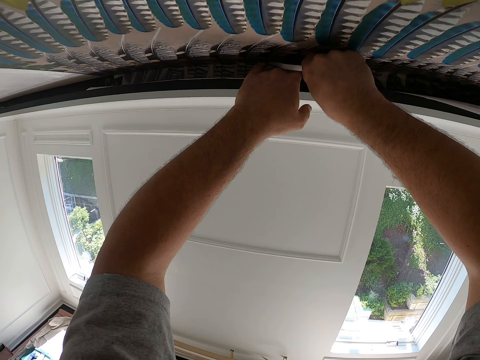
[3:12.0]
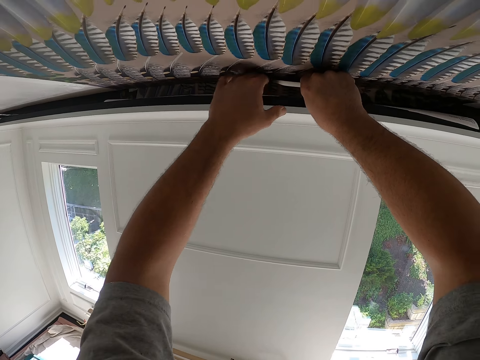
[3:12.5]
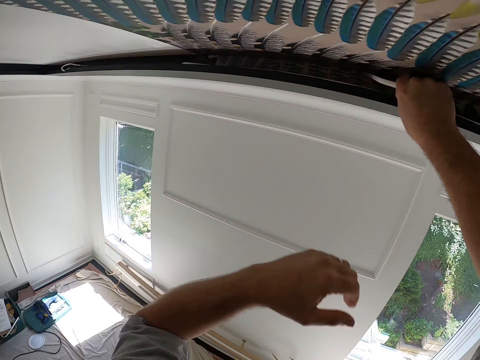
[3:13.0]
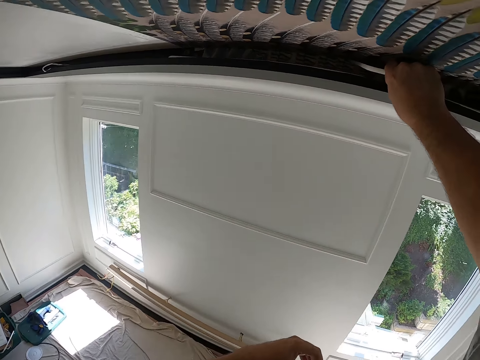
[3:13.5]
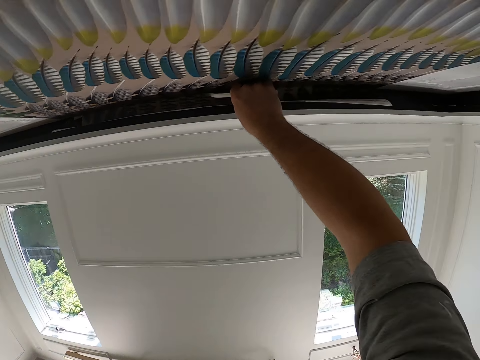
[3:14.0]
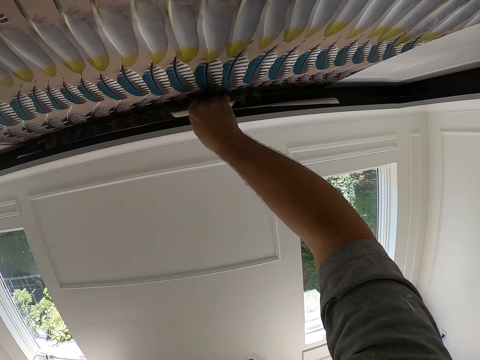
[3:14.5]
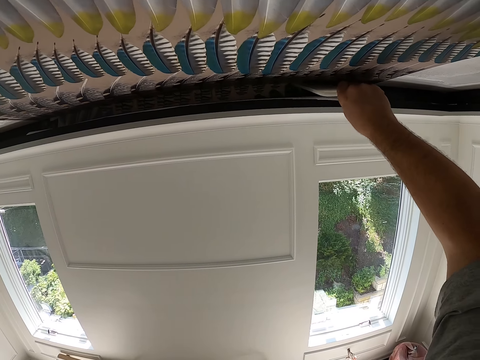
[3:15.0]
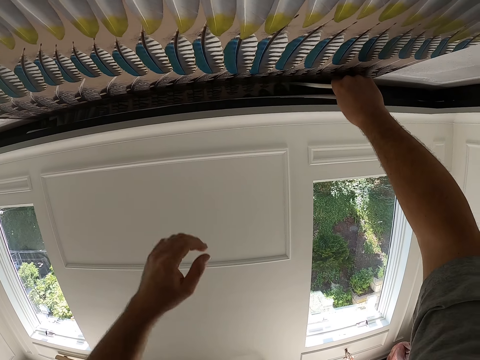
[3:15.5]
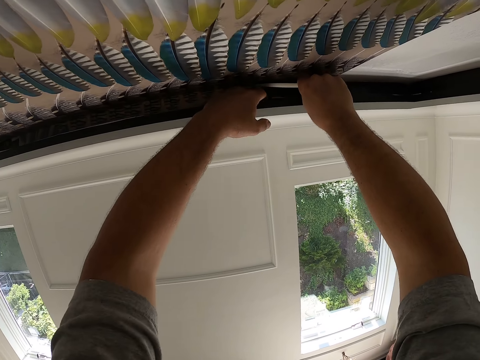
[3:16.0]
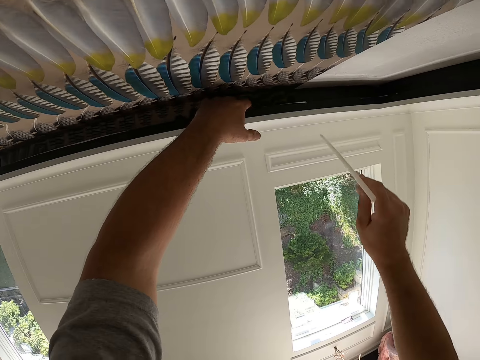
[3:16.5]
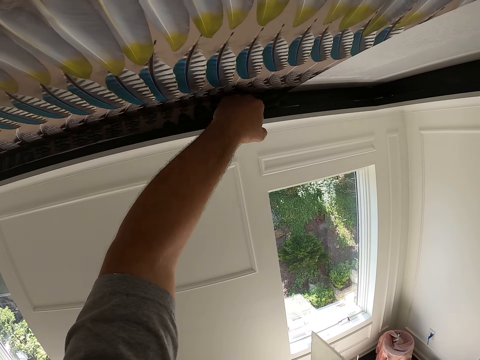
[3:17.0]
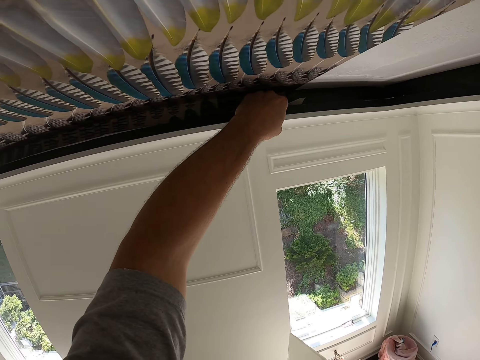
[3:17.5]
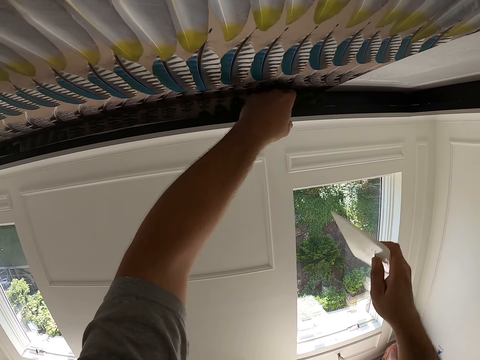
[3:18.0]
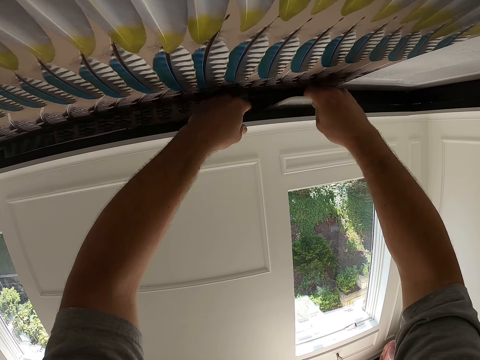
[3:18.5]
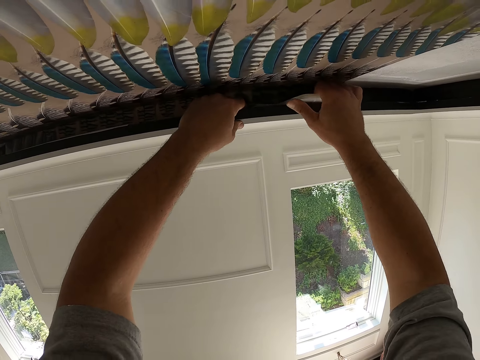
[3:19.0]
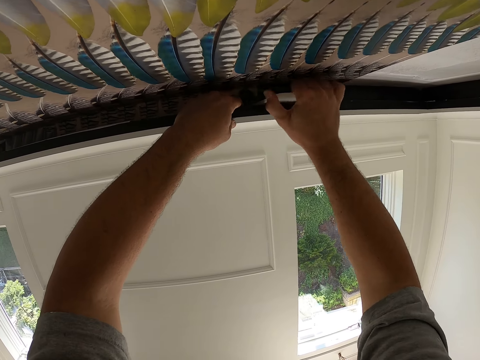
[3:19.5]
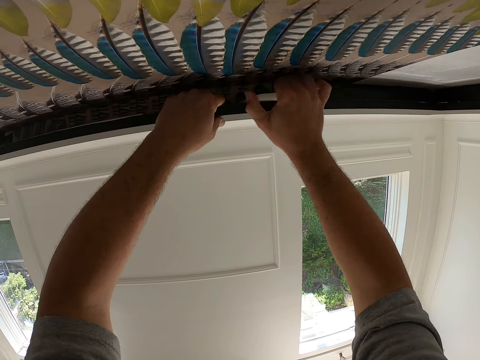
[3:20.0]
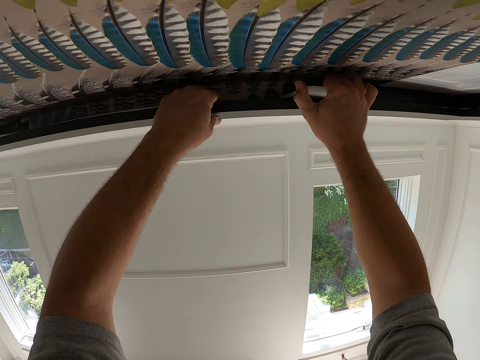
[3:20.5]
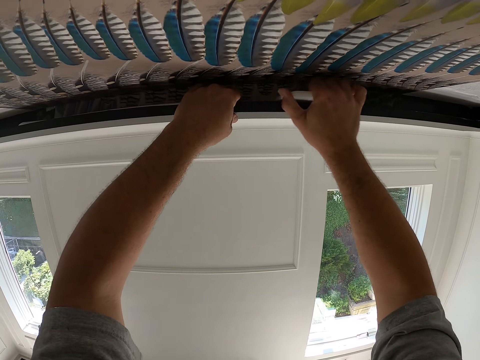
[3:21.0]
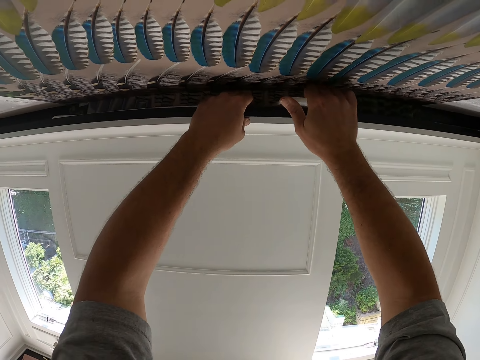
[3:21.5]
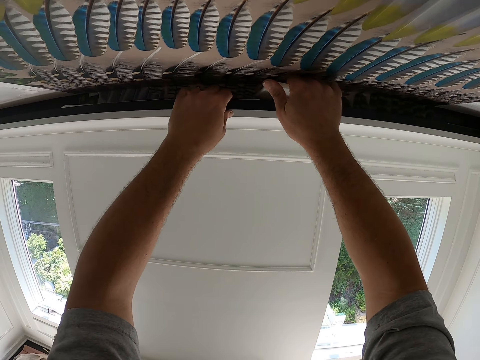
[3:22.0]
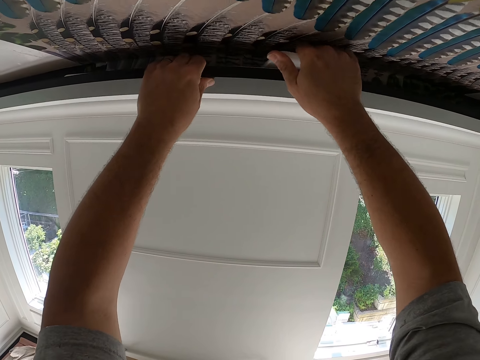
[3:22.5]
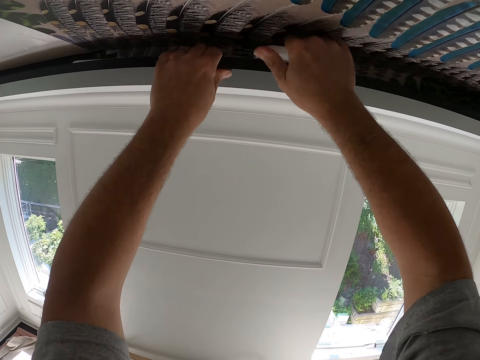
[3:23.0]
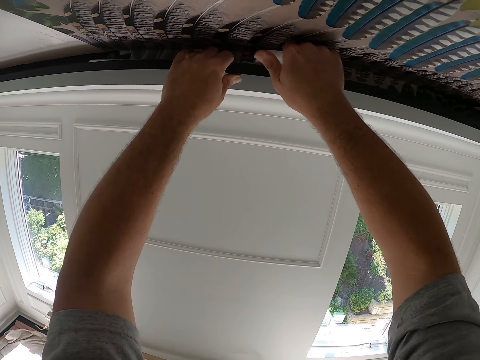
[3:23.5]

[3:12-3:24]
The camera wearer touches his face with his left hand. He takes his left hand from the drawing chart. He continues pushing the end of the wallpaper into the ceiling. He takes his left hand to the drawing chart. He removes the wallpaper smoother from the drawing charts. He aligns the drawing charts using the wallpaper smoother.

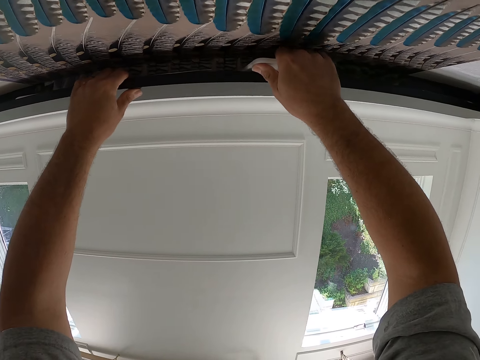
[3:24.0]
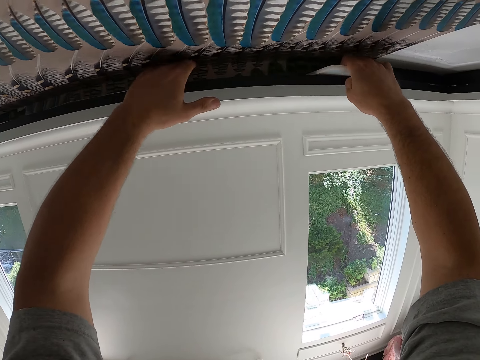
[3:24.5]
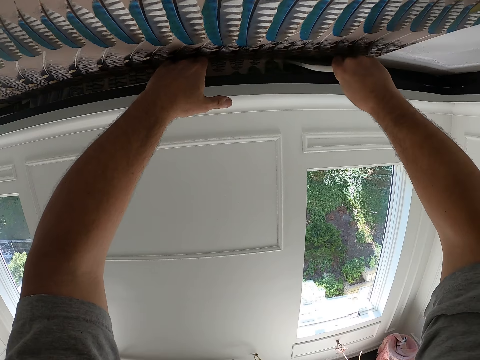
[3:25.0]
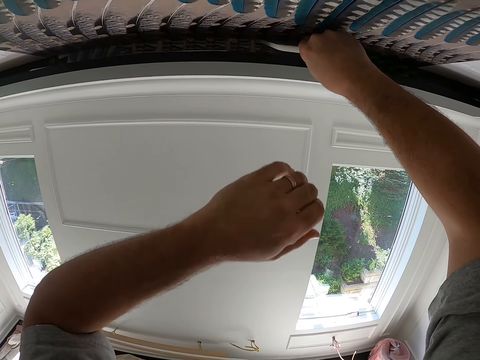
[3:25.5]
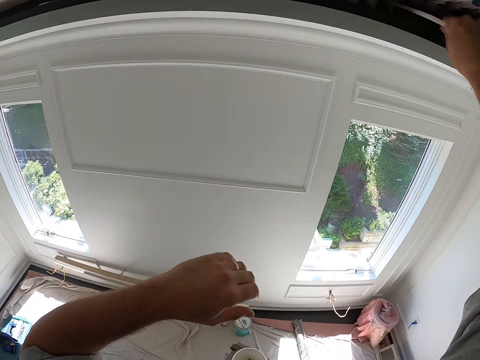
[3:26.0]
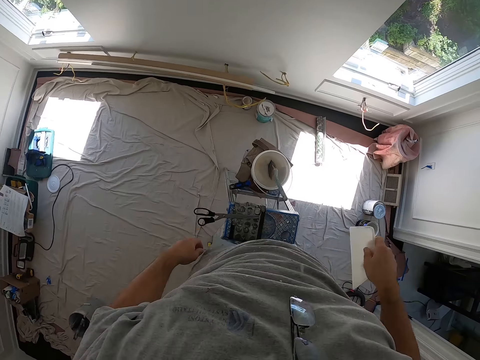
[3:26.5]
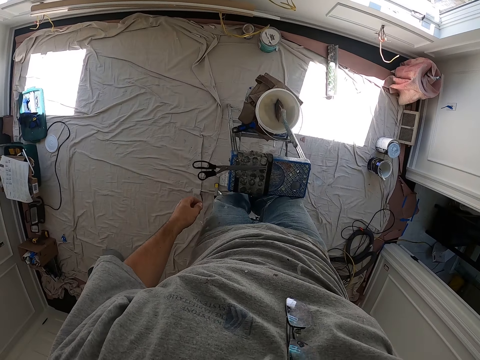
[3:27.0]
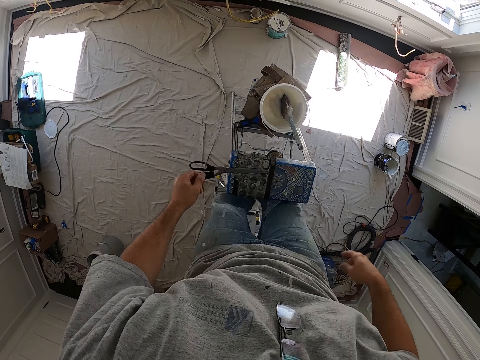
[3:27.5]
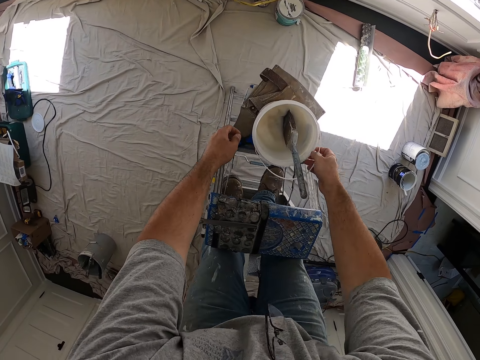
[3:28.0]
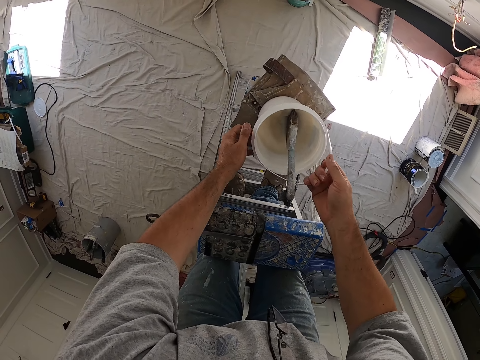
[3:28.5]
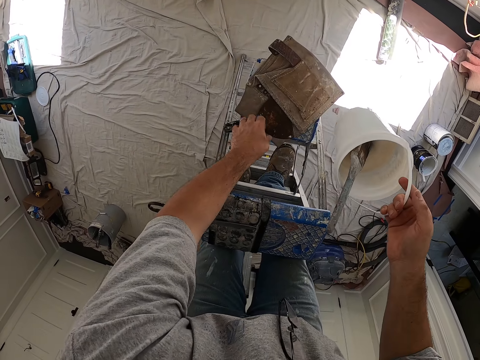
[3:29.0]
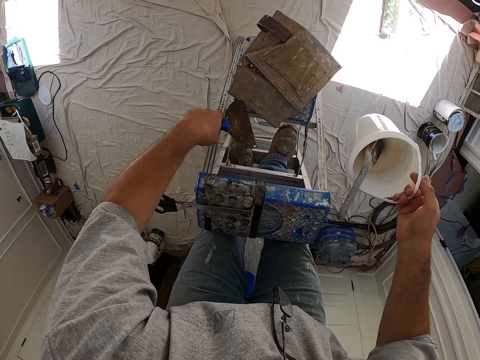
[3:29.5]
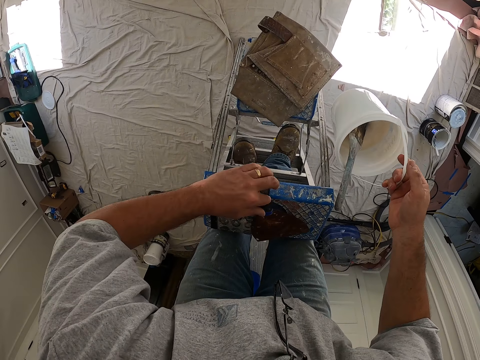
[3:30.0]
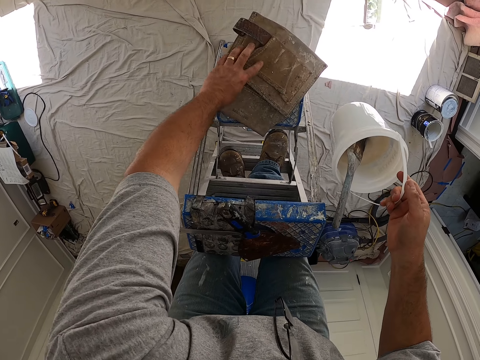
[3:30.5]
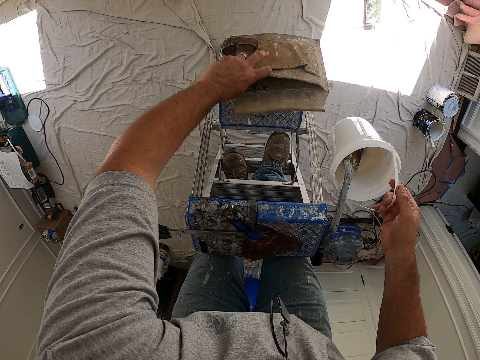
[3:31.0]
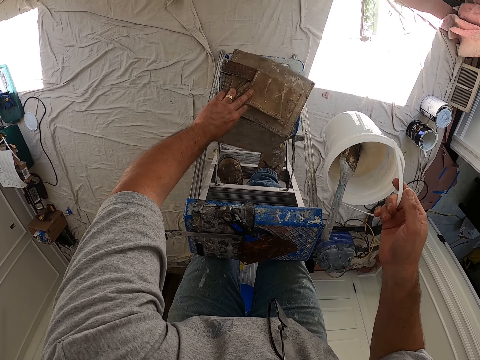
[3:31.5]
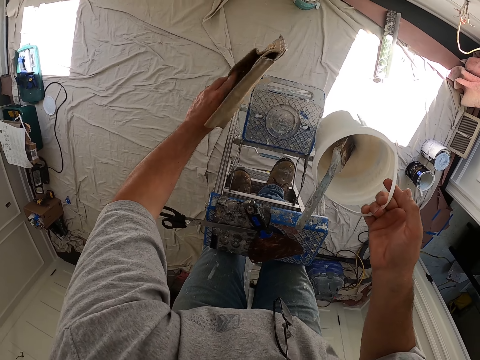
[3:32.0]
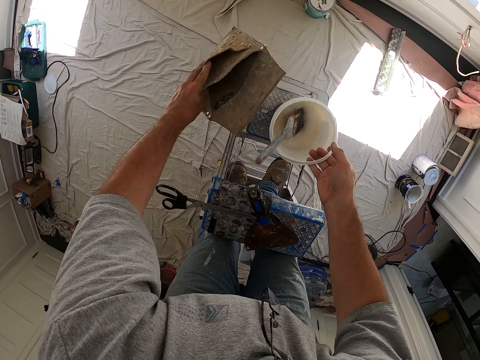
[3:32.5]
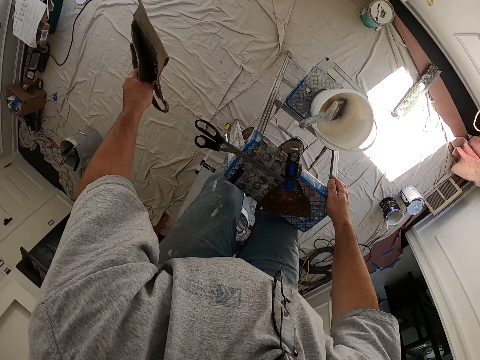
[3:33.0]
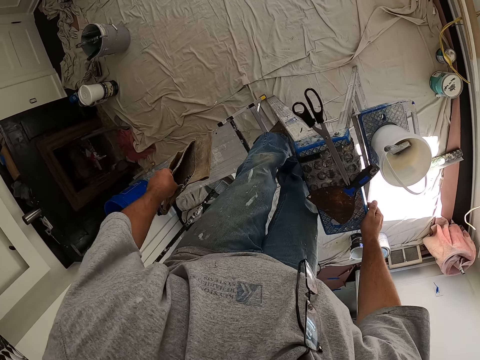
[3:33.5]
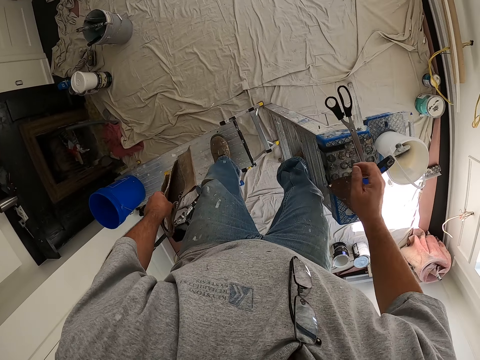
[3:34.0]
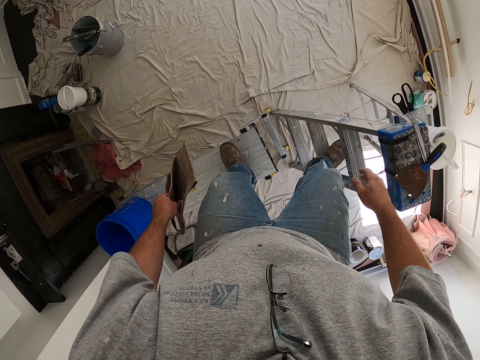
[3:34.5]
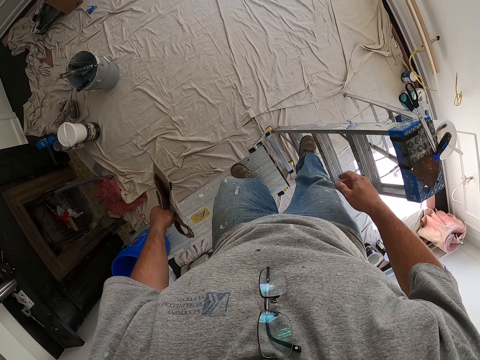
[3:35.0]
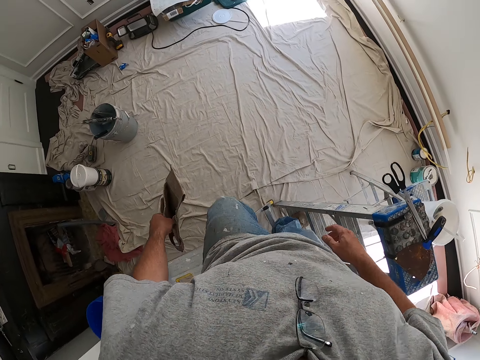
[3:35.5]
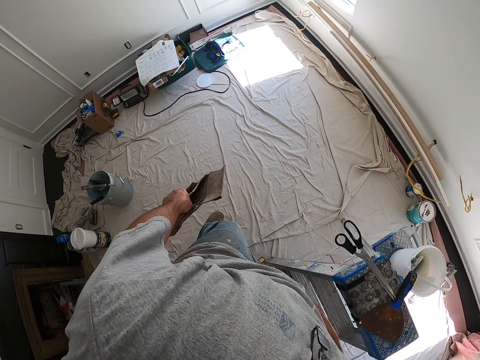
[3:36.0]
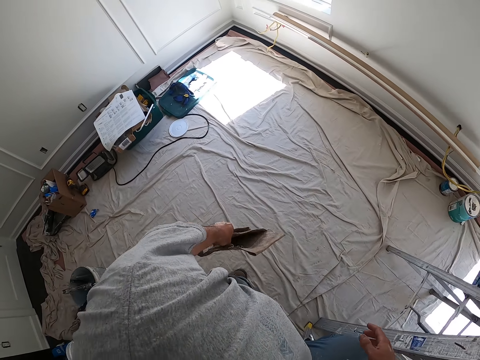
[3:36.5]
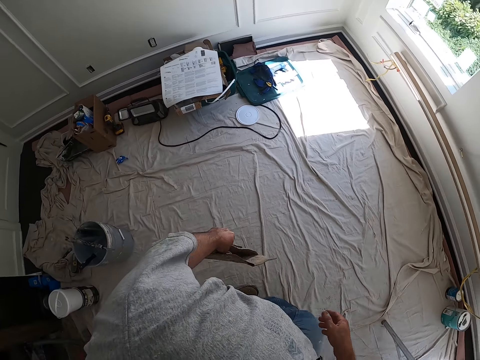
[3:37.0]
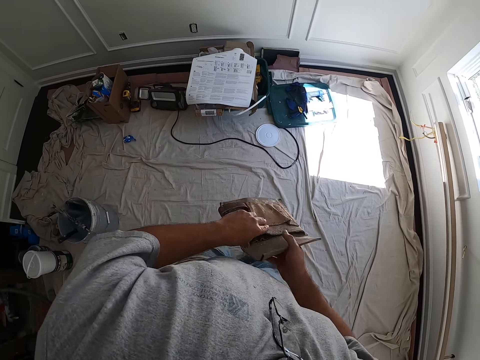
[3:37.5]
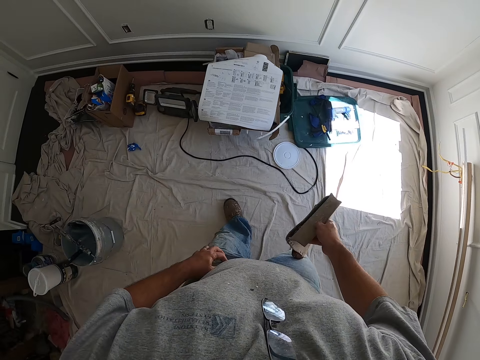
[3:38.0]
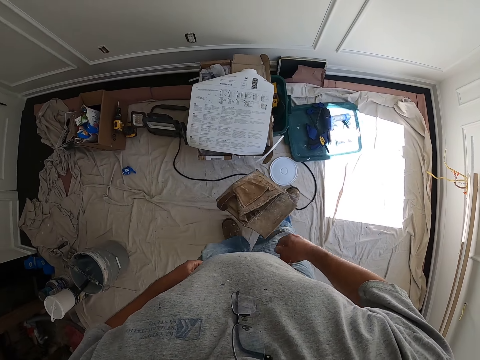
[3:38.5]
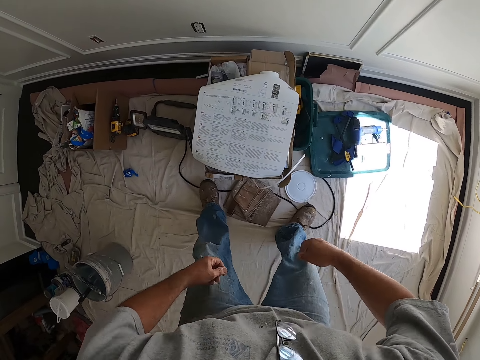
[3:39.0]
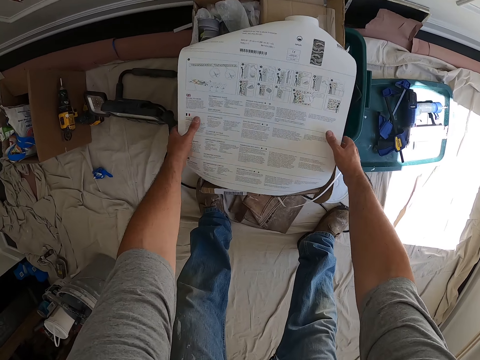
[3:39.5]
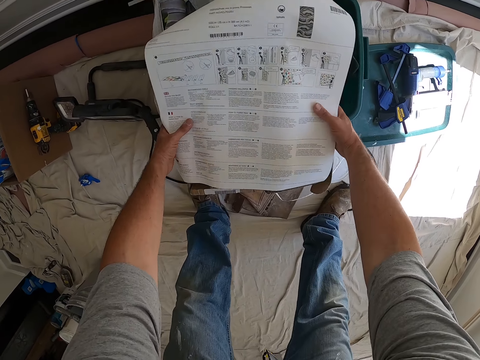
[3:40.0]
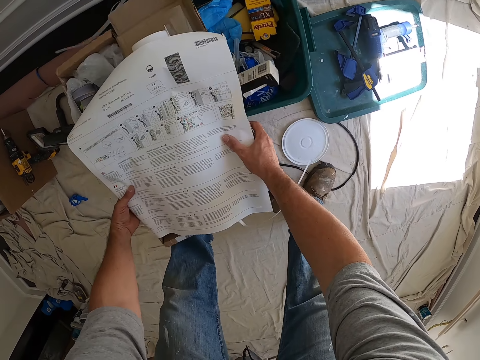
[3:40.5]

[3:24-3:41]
The camera wearer removes his left hand from the drawing charts. He removes the wallpaper smoother from the drawing charts. He picks up a paint bucket with a paint brush in it from a stand next to the ladder. He moves a scraper from the stand onto the top of the tall ladder. He picks up a paint brush. He picks up a leather bag or paint brush holder from the stand. He puts the paint brush holder on the tall ladder. He places the paint bucket on the stand. He picks up the paint brush holder. He steps down from the ladder onto the floor. He touches the top of the tall ladder. He steps on the aluminium ladder. He steps on the floor. He walks towards a plastic container. He drops the leather bag on the floor. He moves a paper in the plastic container onto the floor. He picks up a tool box.
